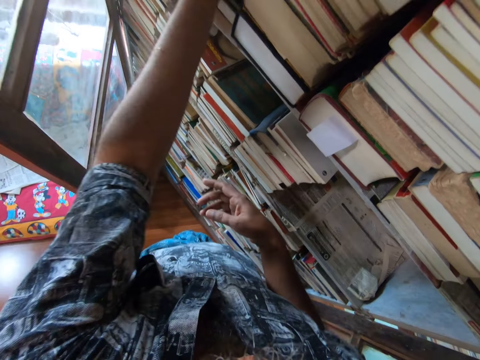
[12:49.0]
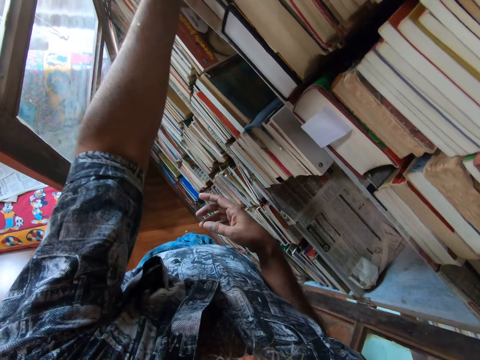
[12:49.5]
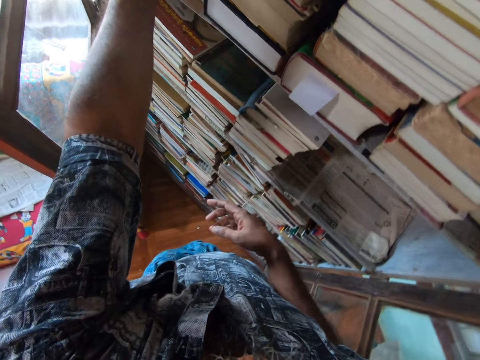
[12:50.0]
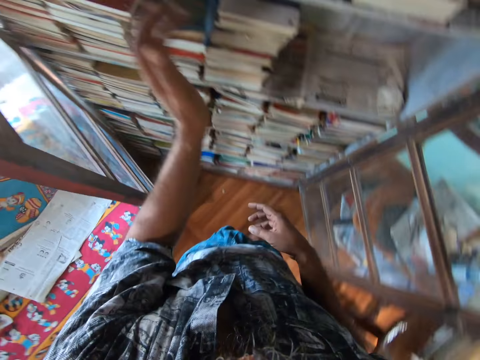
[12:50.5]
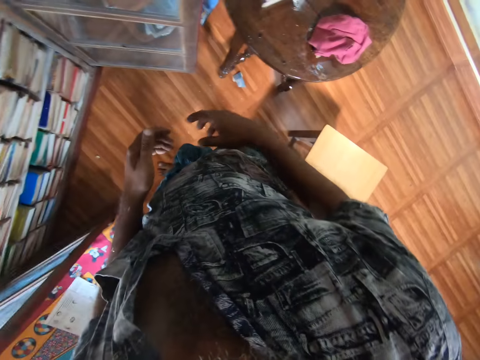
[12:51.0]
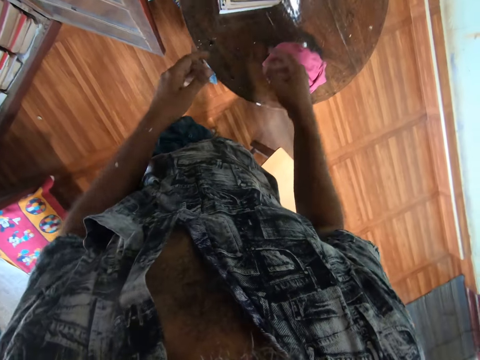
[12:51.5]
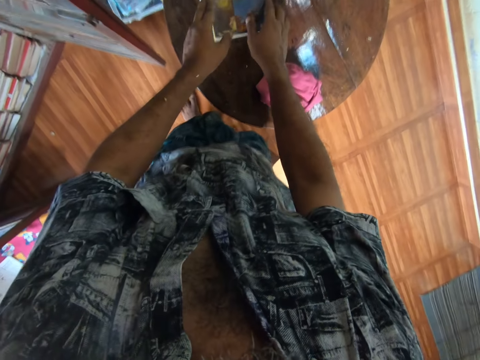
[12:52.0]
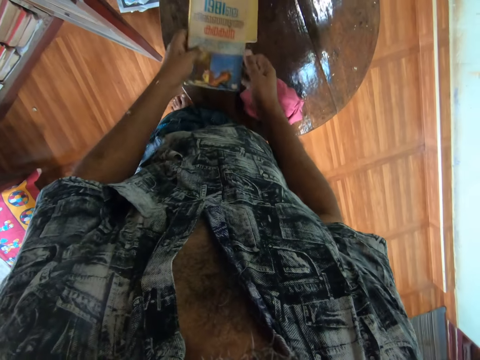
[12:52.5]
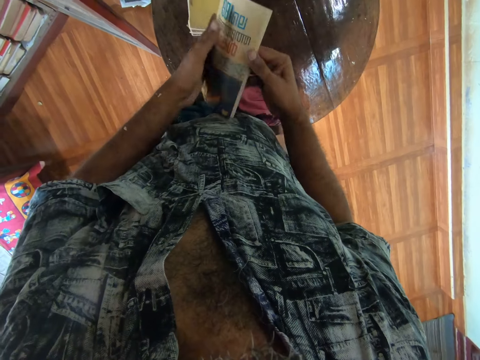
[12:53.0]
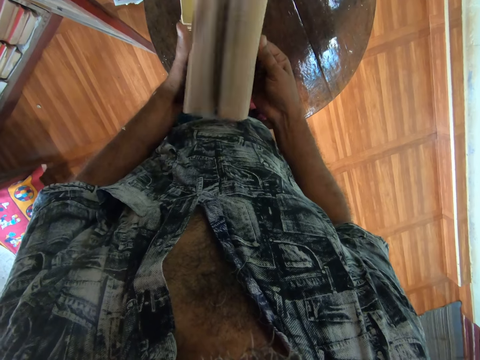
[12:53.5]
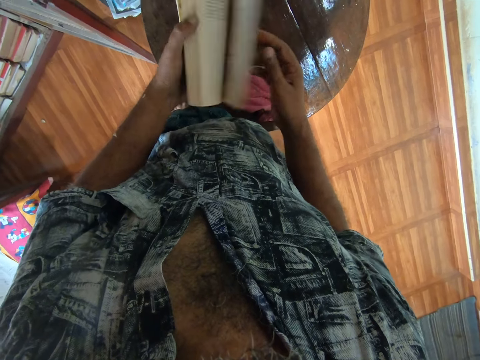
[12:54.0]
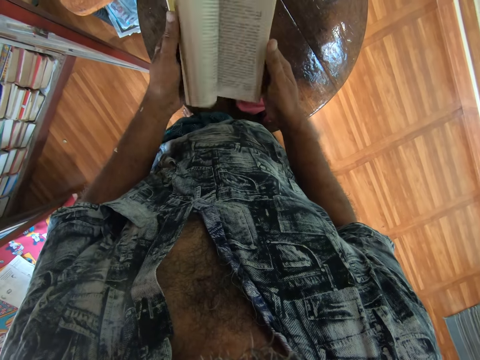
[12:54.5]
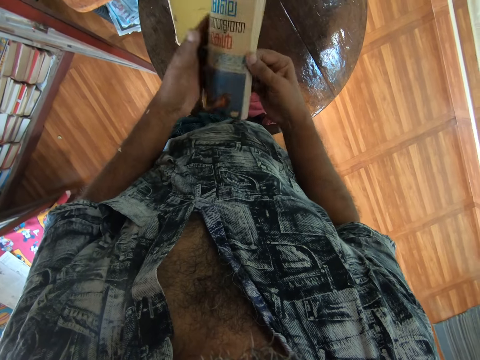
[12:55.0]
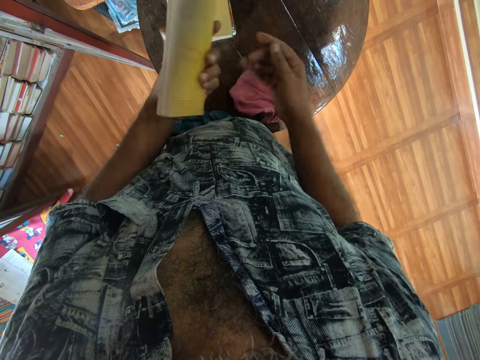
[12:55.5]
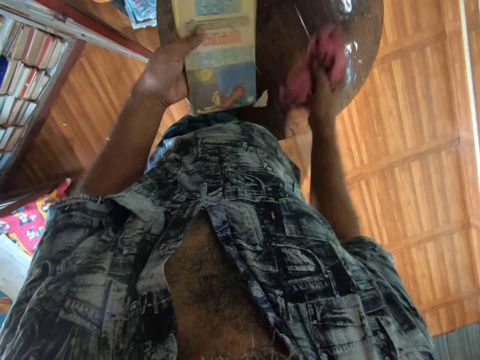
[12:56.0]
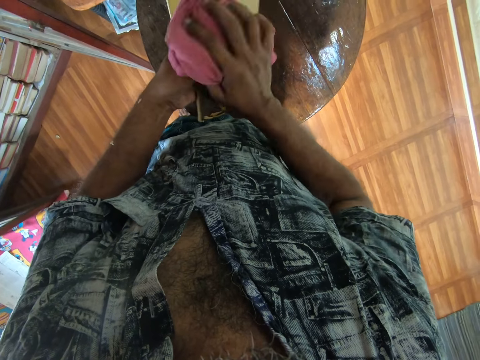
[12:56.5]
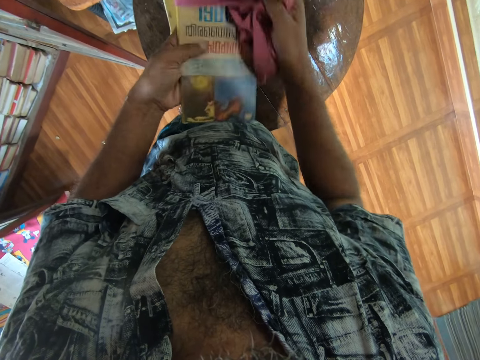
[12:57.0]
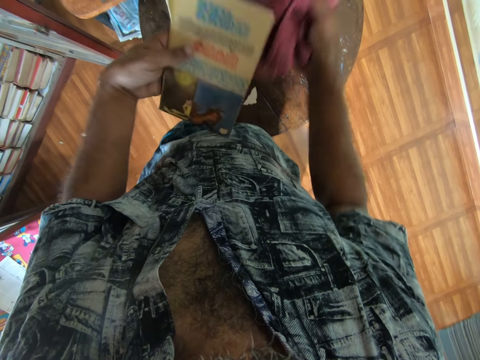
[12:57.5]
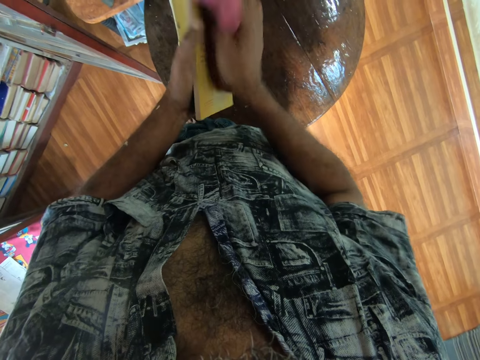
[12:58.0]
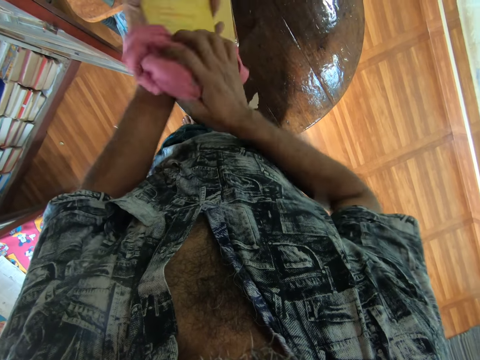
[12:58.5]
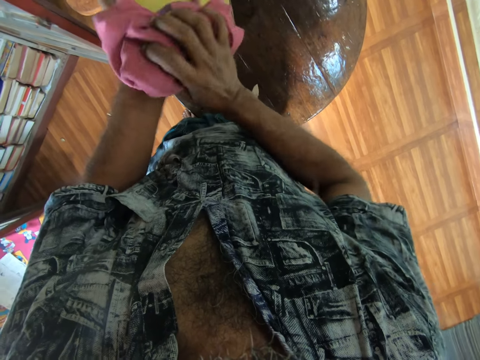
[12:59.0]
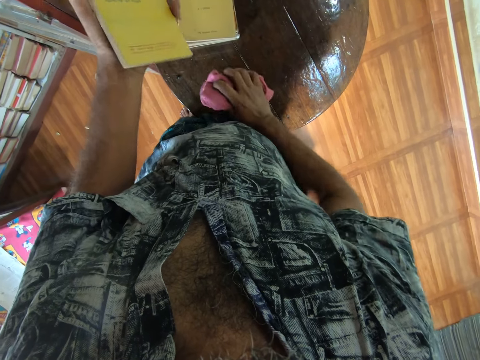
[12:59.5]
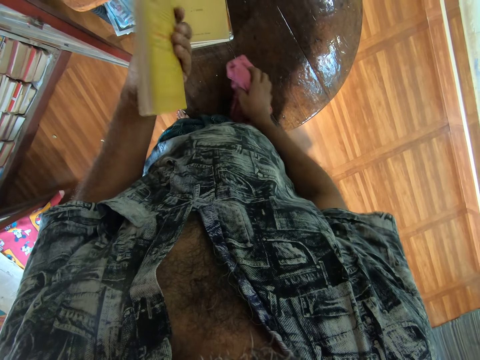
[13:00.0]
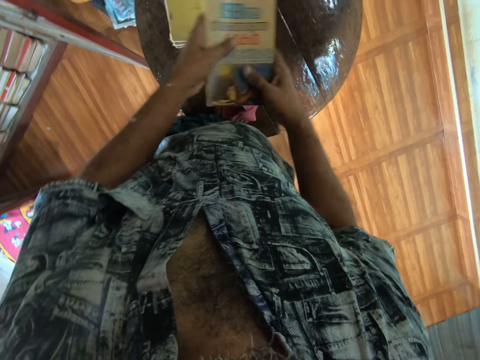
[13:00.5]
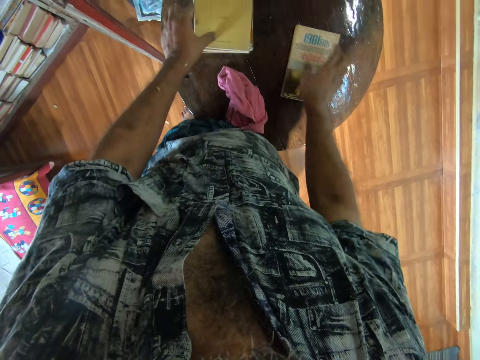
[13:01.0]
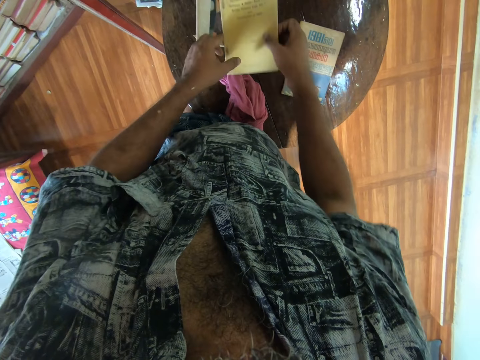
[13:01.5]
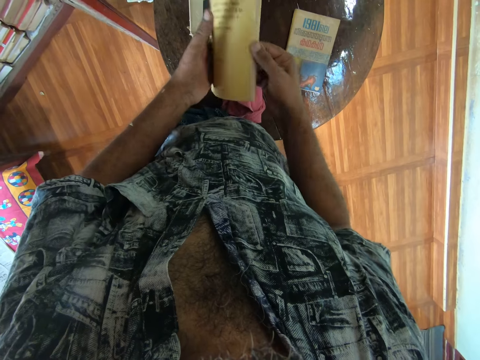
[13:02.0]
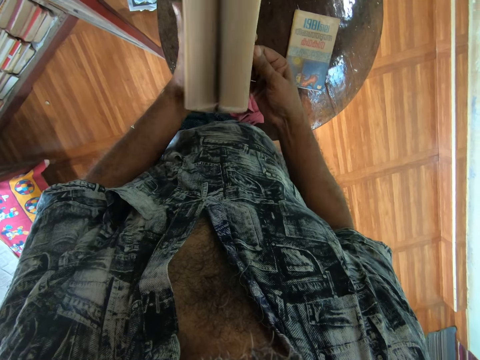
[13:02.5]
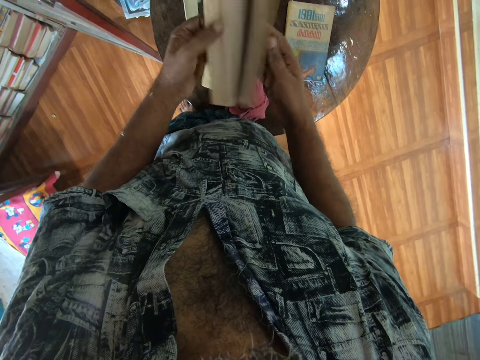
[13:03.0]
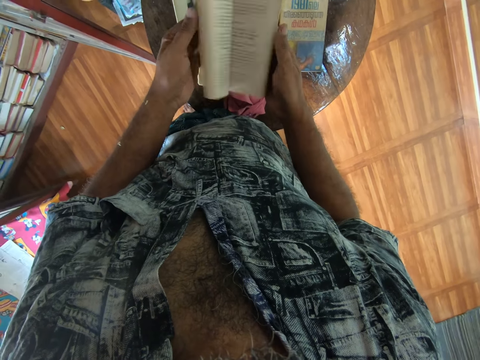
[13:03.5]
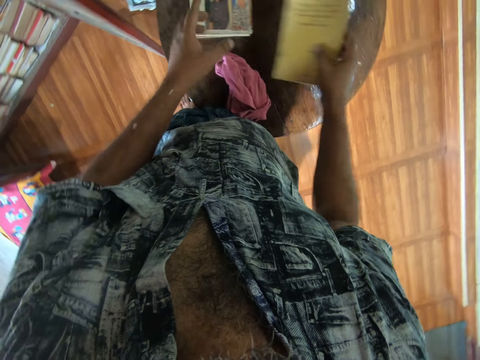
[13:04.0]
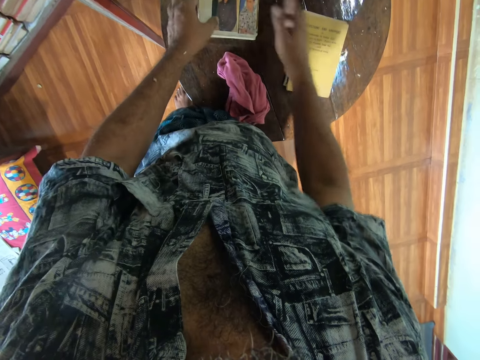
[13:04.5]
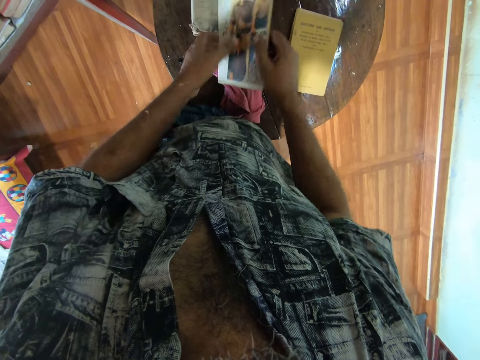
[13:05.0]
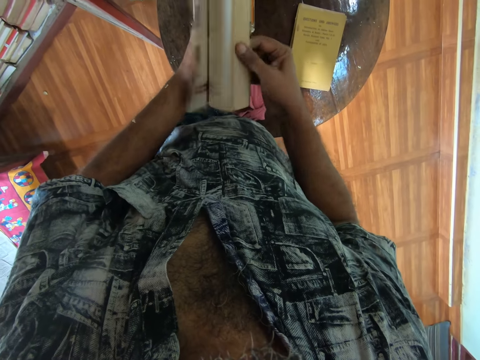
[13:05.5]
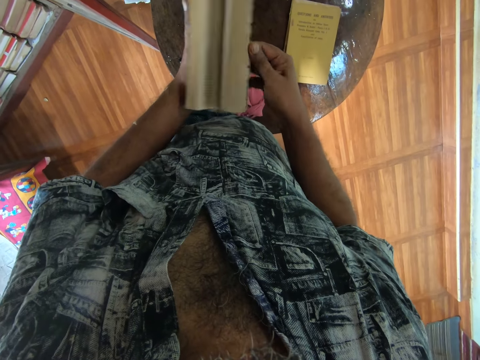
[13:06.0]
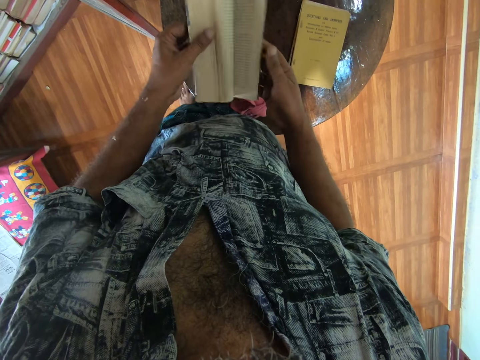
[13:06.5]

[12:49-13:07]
The camera wearer moves around. They turn around. They pick a book. They open the pages of the book. They pick a cloth from the table. They wipe the book with the cloth. They place the cloth on the table. They put the book on the table. They pick the book. They open the pages of the book. They put the book on the table. They pick a book. They open the pages of the book.

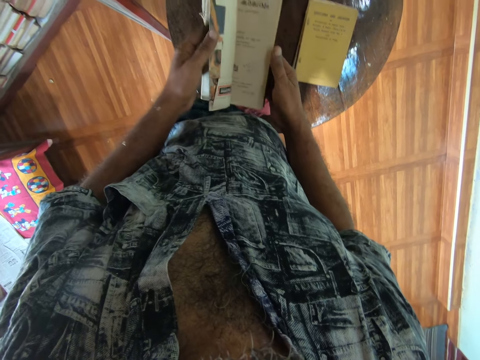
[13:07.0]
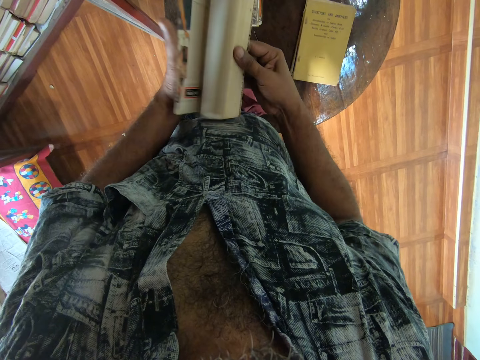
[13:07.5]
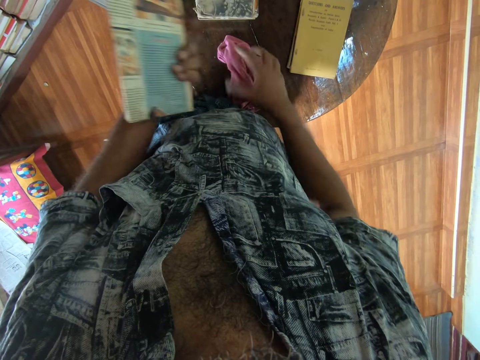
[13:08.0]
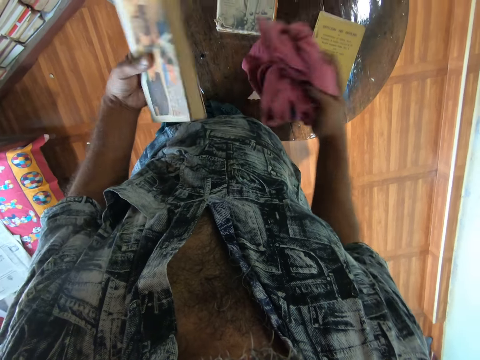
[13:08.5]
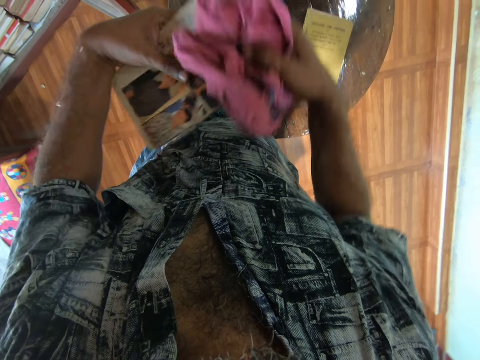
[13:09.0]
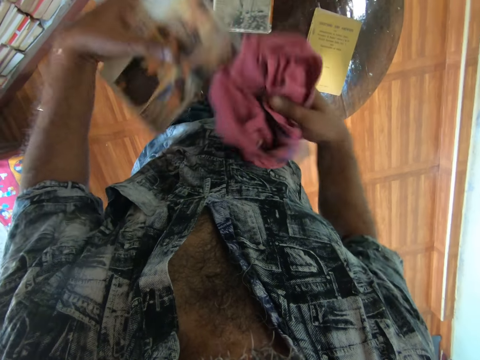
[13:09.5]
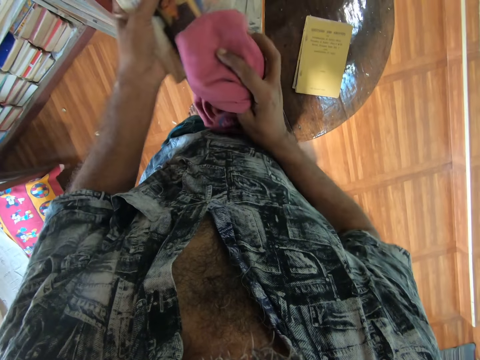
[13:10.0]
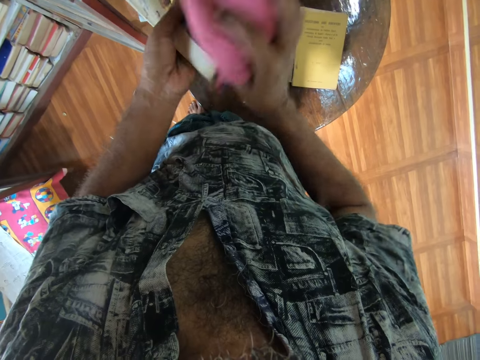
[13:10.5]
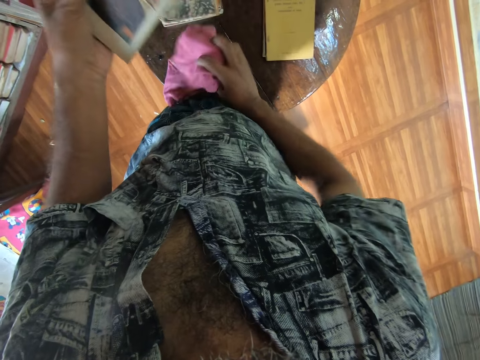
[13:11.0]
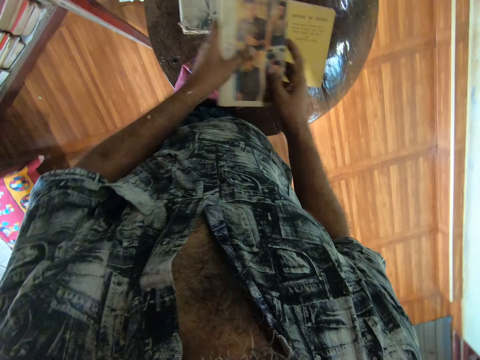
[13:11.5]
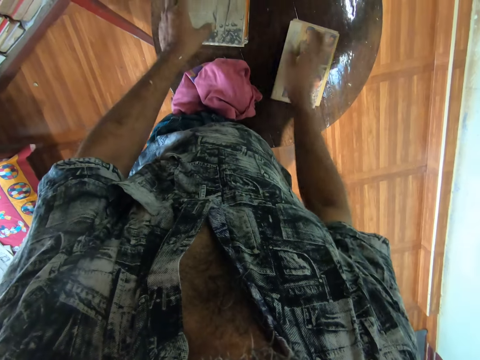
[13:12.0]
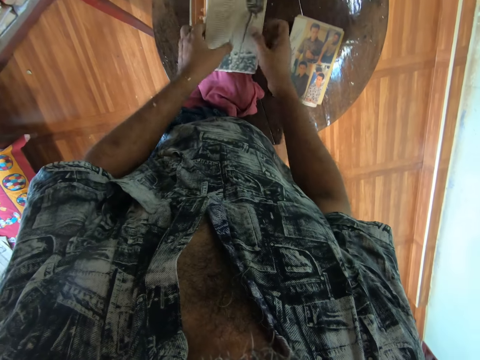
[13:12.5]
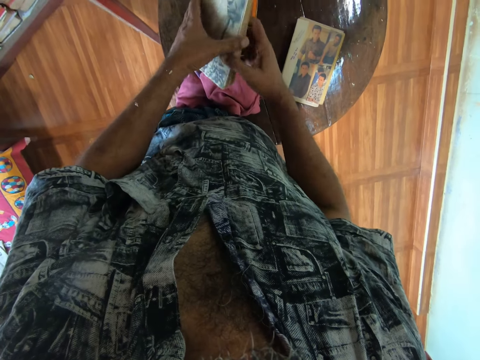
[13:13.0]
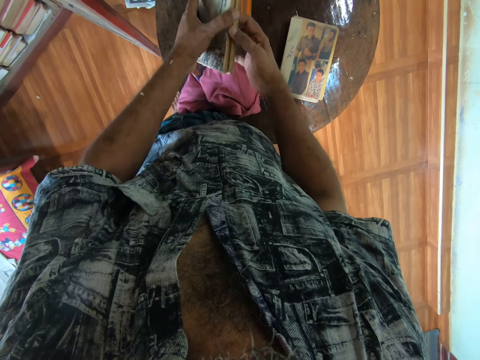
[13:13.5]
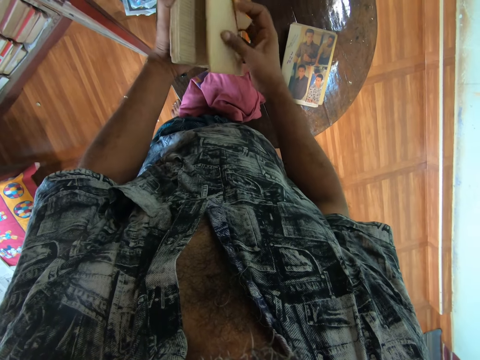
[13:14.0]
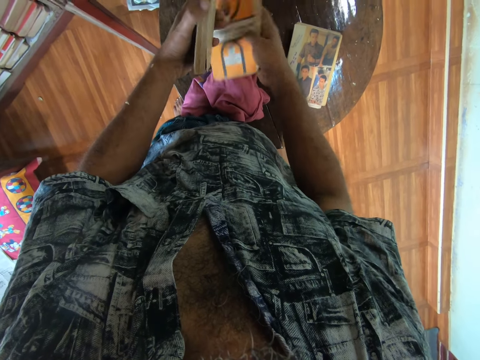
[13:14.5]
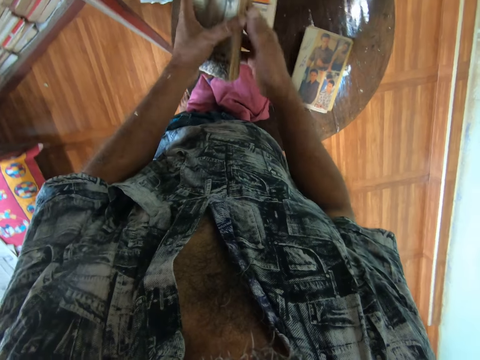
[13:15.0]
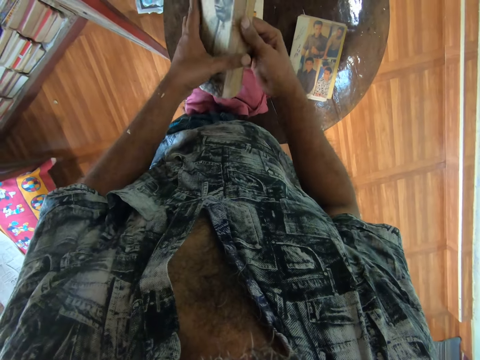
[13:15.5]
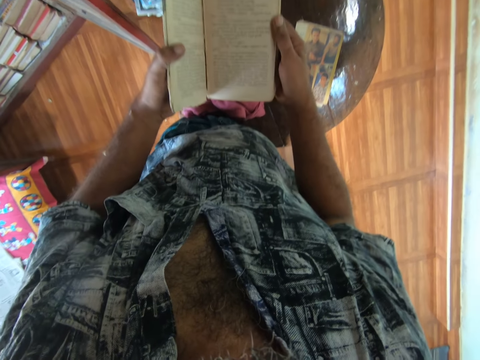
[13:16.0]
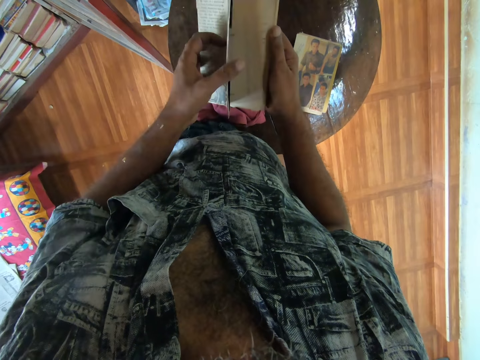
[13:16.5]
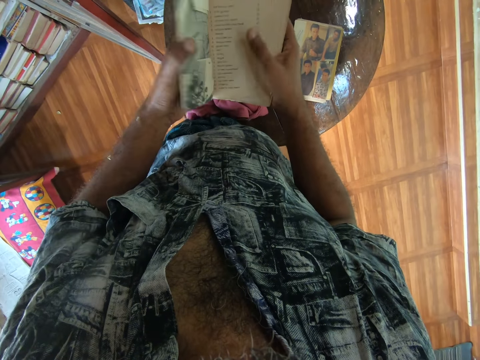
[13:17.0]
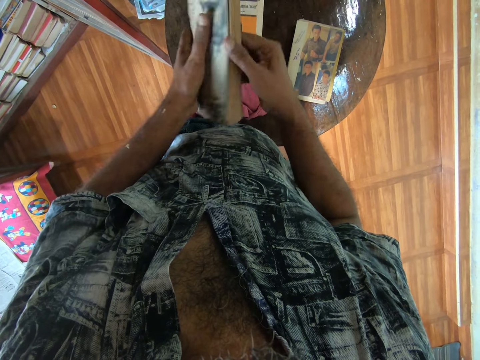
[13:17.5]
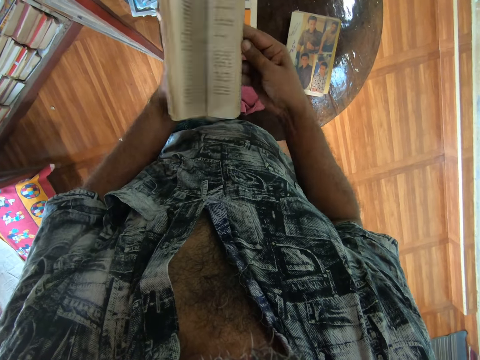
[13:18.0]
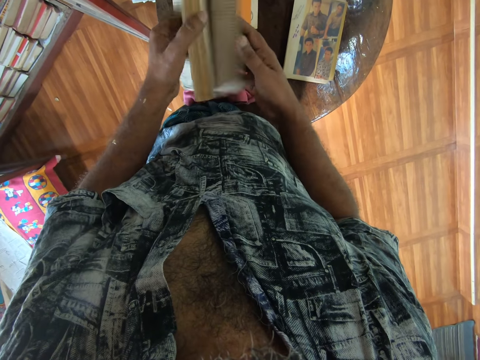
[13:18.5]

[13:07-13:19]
The camera wearer picks a cloth from the table. They wipe the book with the cloth. They place the cloth on the table. They put the book on the table. They pick a book. They put one book on the table. They open the pages of the book.
